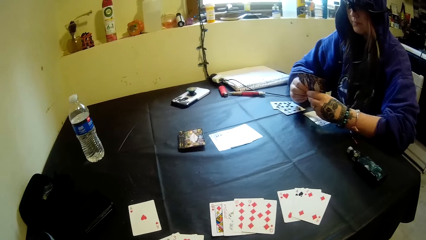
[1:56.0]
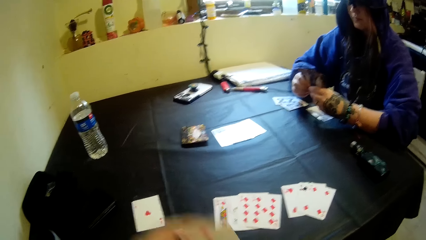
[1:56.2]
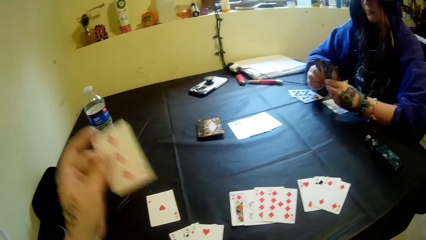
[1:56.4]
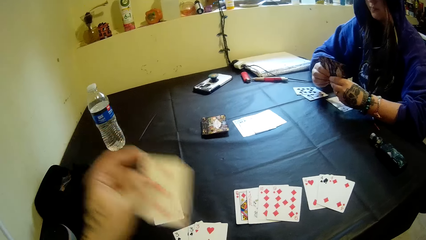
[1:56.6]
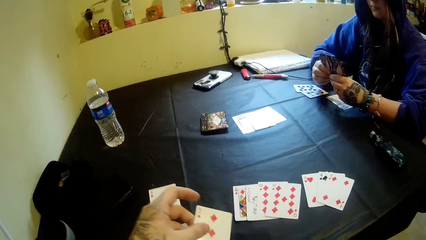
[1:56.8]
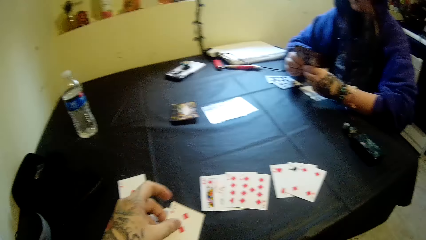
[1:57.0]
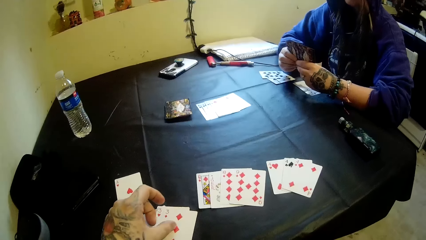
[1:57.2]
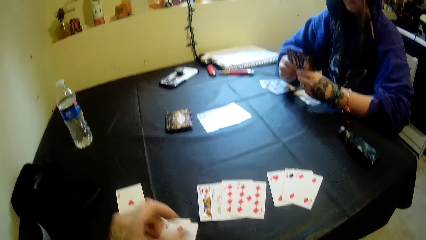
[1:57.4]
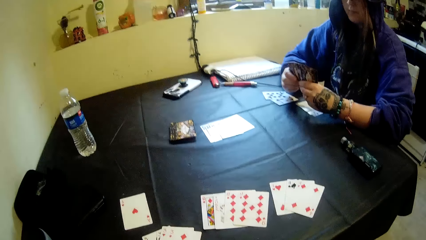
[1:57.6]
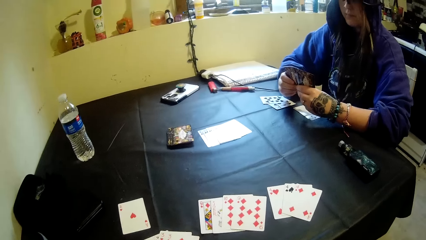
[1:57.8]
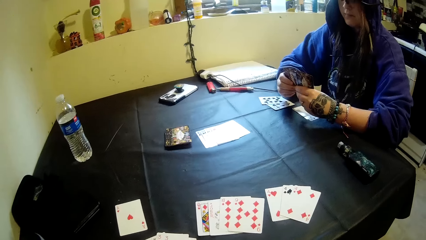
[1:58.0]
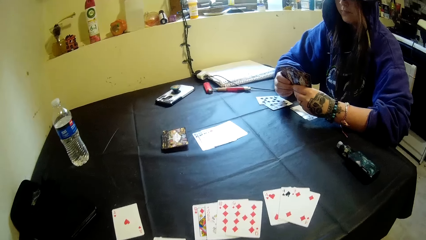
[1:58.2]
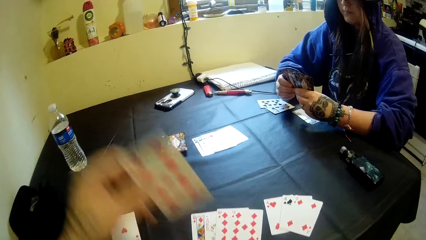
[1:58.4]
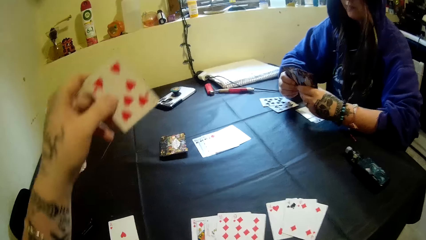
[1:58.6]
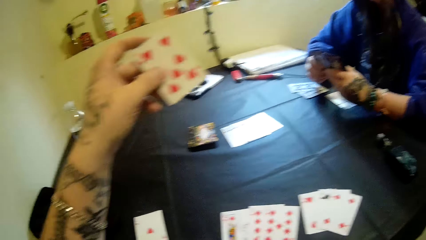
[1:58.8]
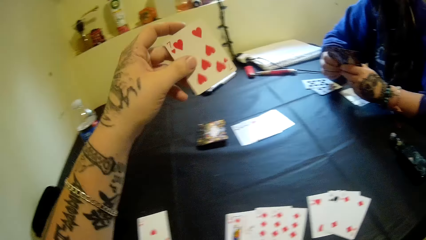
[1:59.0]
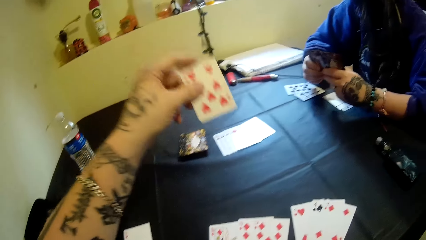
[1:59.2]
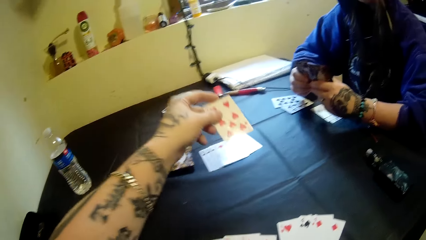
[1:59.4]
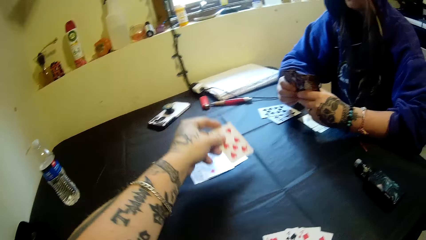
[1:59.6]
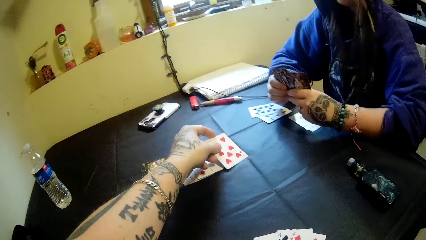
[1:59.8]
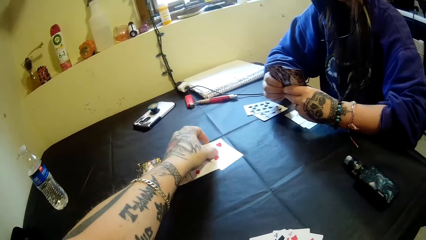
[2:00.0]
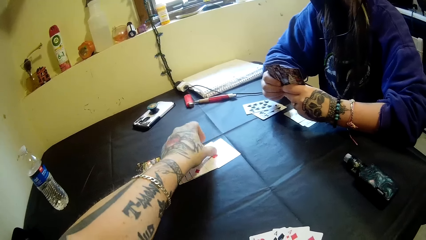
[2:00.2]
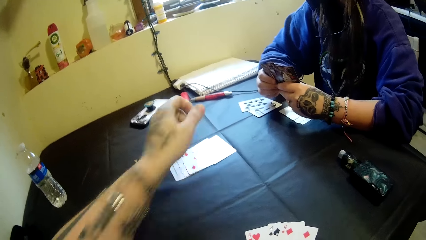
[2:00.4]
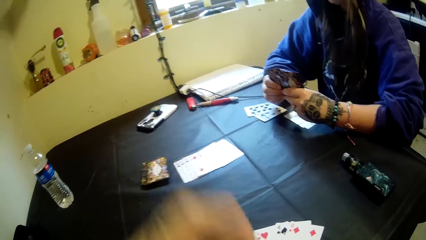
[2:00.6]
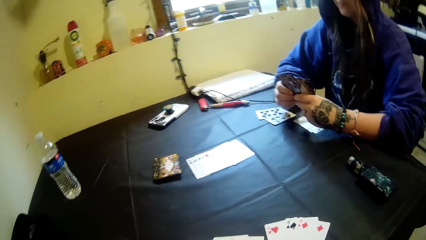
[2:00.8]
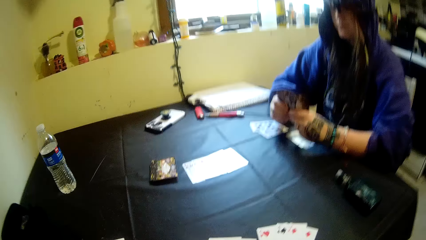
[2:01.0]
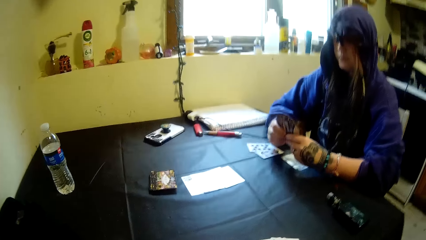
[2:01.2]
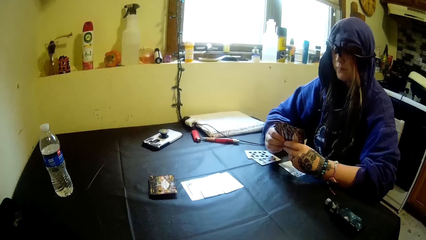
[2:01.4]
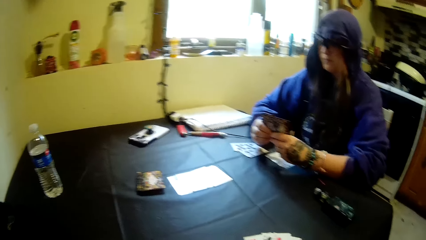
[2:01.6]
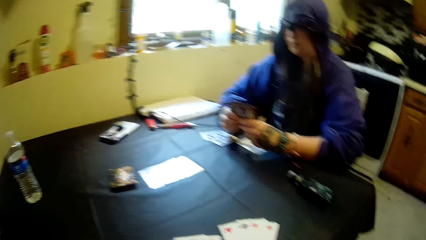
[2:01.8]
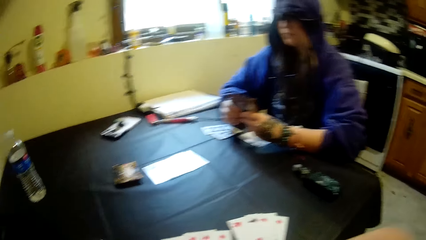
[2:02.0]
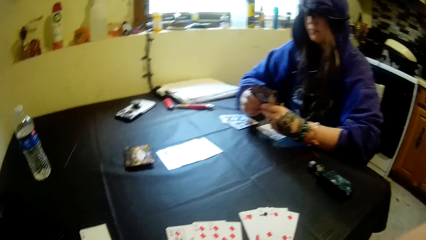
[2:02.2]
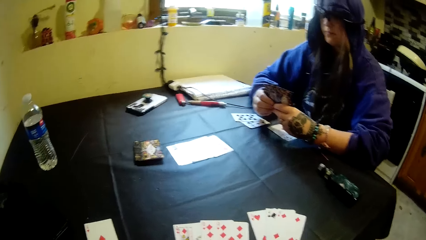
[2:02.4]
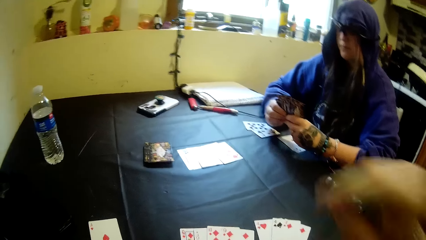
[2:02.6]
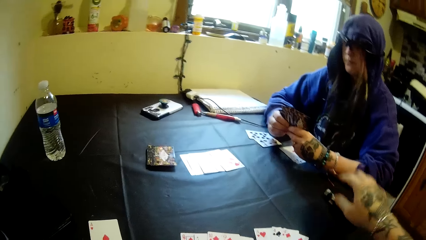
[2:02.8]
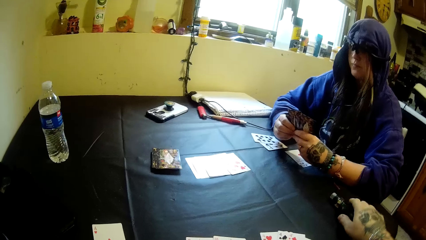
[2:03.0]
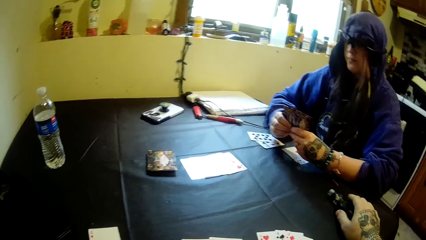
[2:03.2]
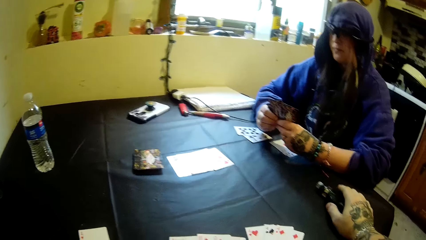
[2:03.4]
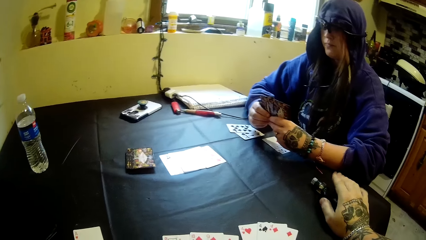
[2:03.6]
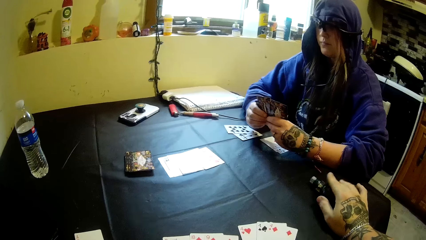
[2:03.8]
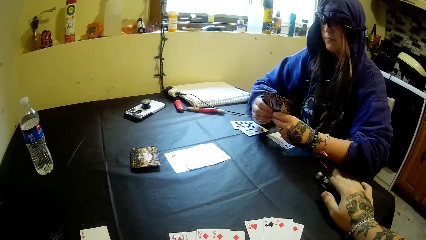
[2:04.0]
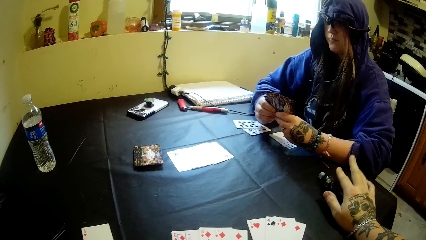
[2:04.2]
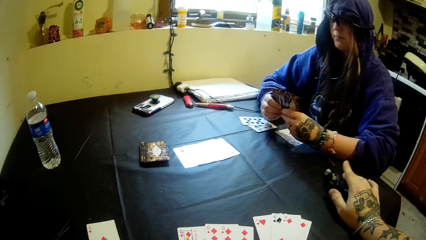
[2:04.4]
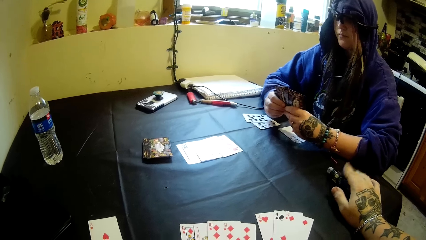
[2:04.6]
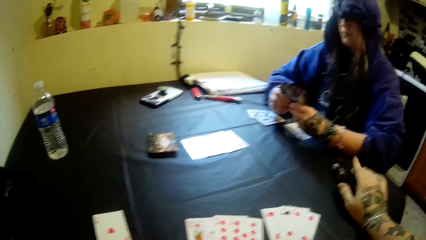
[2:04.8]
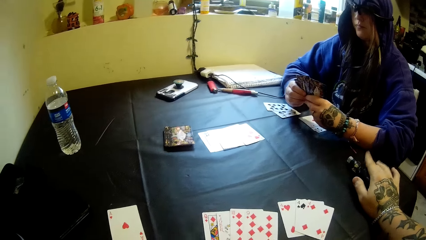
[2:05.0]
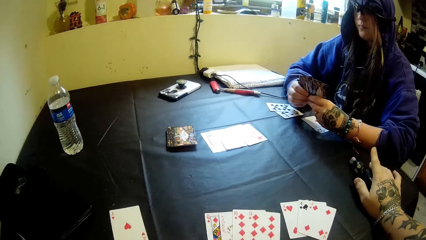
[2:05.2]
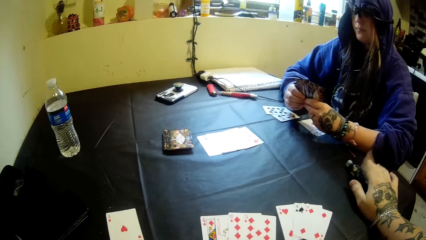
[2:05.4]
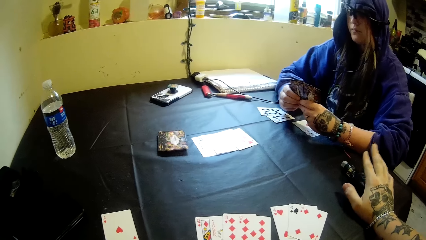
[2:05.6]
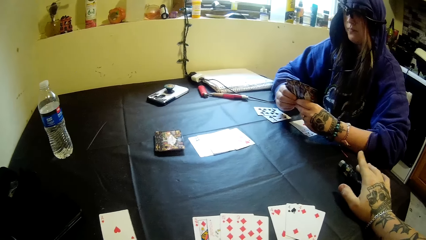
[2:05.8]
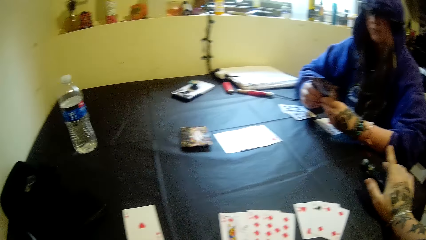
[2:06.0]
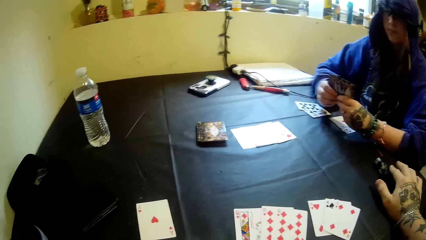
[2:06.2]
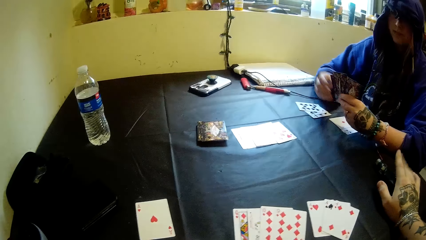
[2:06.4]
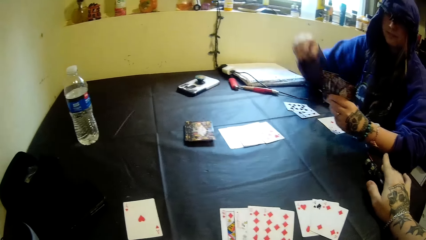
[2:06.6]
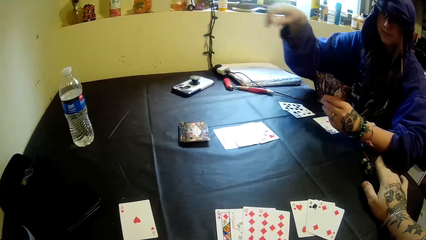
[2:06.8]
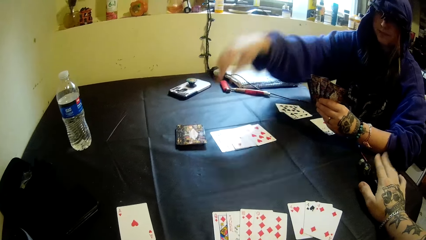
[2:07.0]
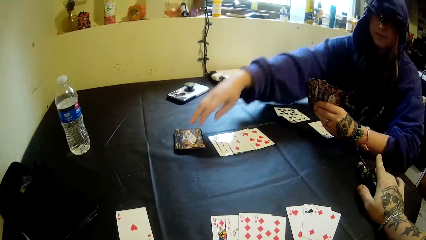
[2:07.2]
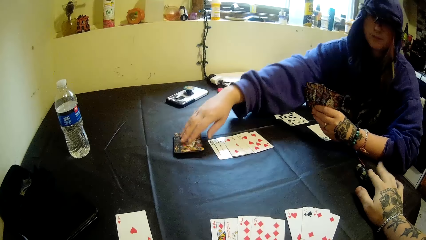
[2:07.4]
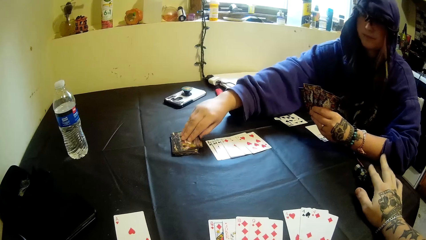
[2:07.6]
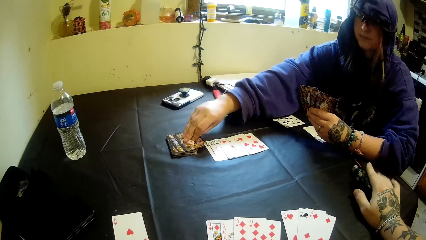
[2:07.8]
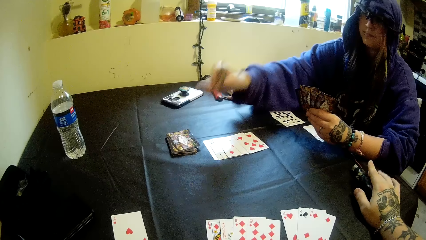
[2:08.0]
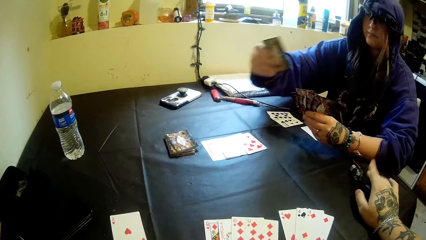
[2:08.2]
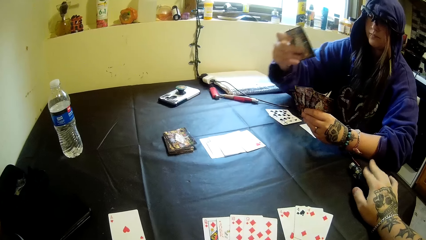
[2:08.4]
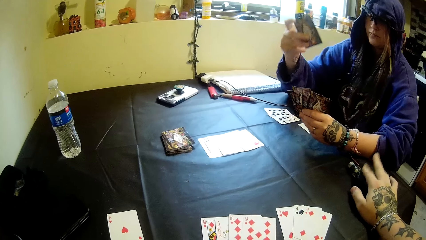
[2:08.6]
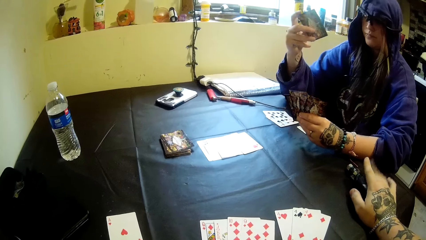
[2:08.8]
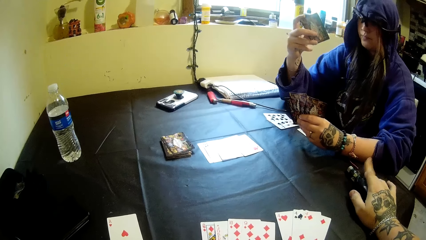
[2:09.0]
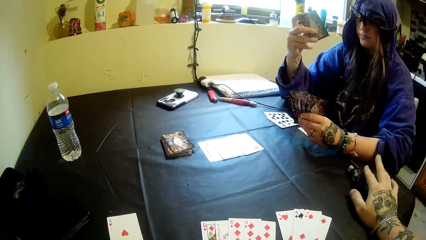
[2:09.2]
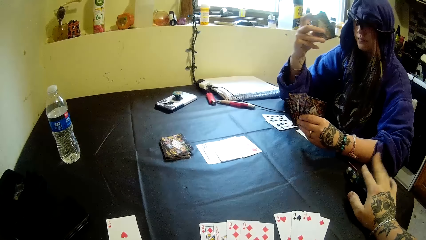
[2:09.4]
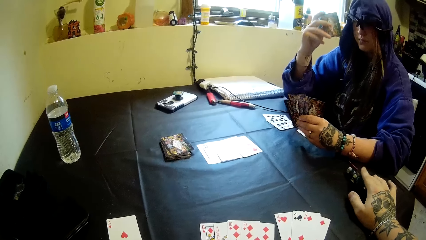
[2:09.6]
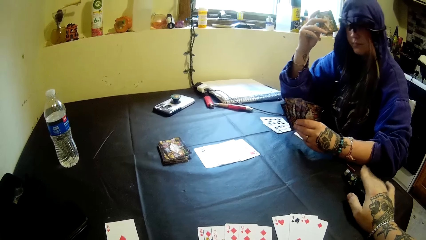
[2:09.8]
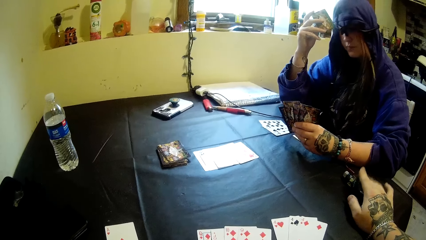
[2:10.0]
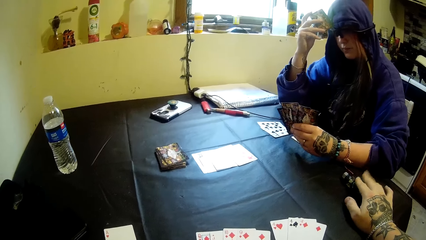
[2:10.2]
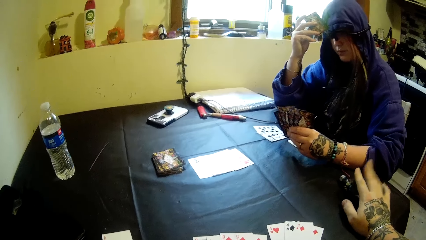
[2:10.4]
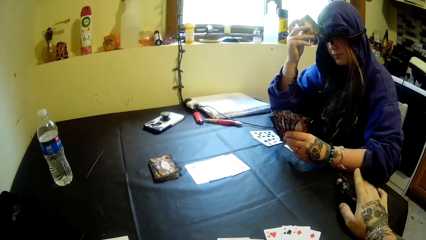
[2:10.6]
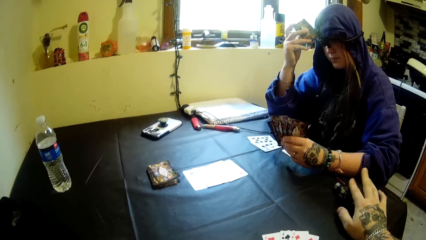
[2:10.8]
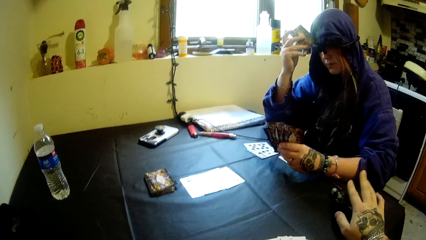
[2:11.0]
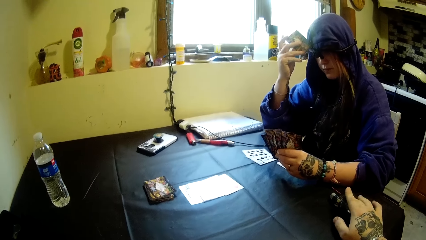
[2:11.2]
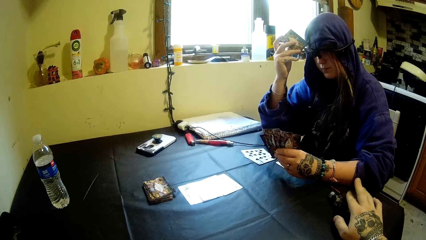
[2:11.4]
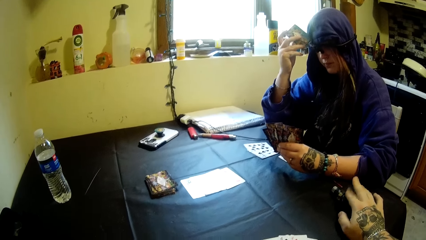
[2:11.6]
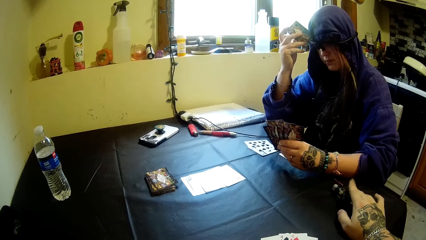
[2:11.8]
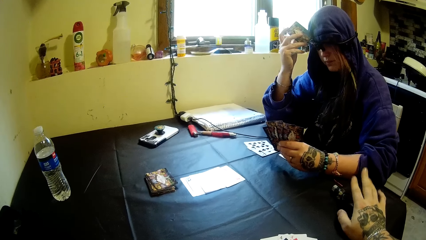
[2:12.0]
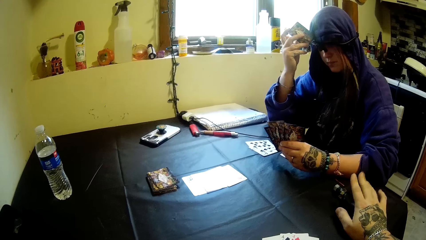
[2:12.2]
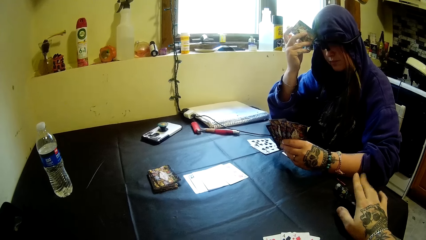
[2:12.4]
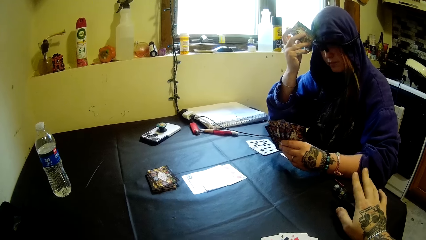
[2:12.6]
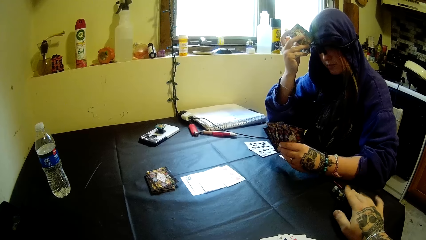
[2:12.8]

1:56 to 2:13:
The camera wearer puts a card on the table. He puts the card on the table again. He places his right hand on the shisha pipe or cigar. A person takes a card from the table. The person holds the card by her head.
